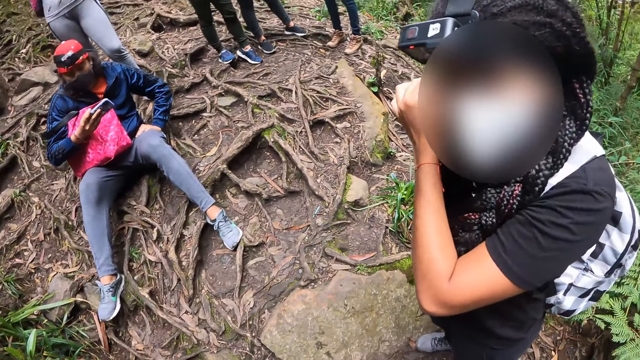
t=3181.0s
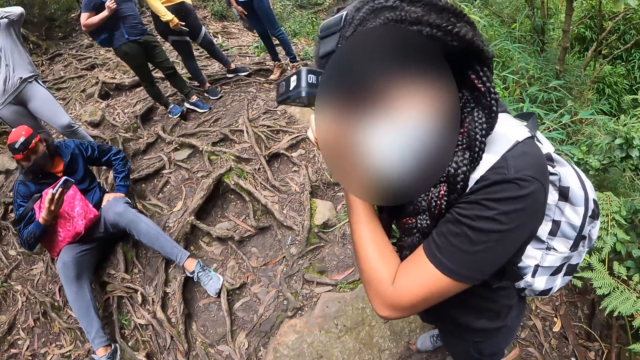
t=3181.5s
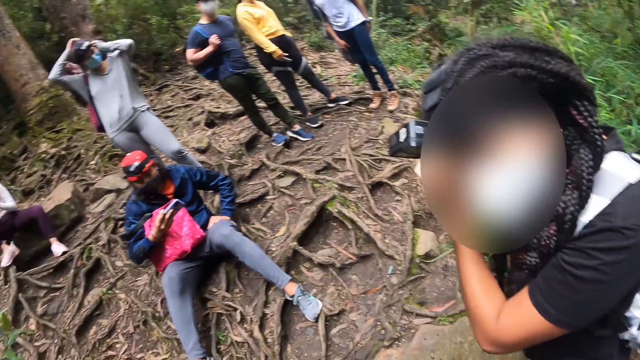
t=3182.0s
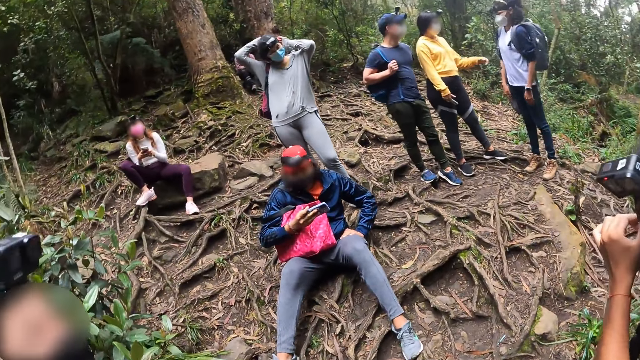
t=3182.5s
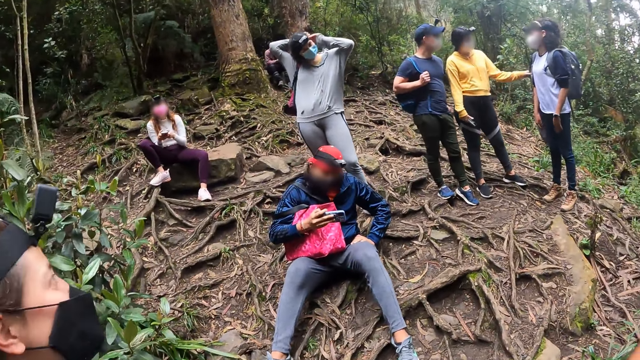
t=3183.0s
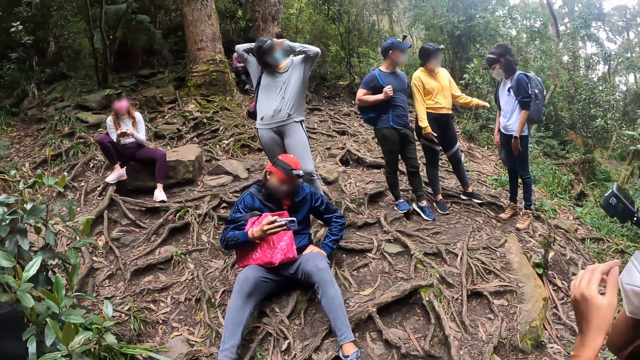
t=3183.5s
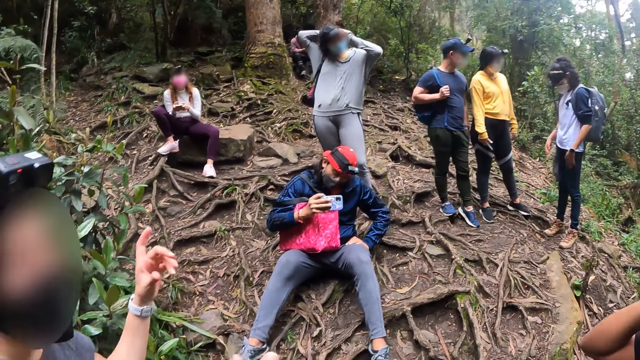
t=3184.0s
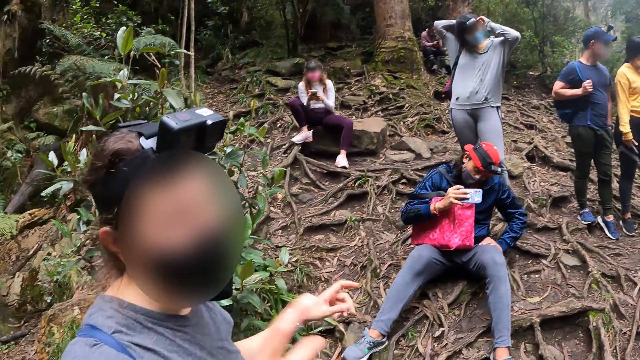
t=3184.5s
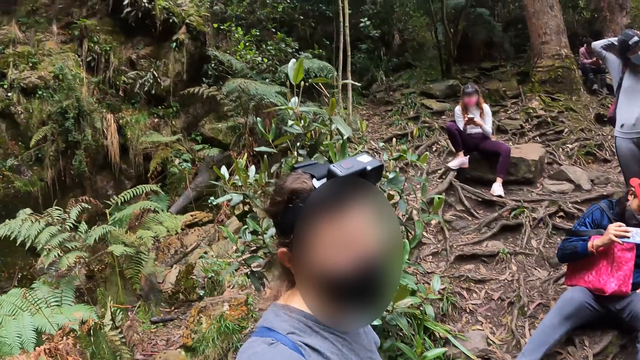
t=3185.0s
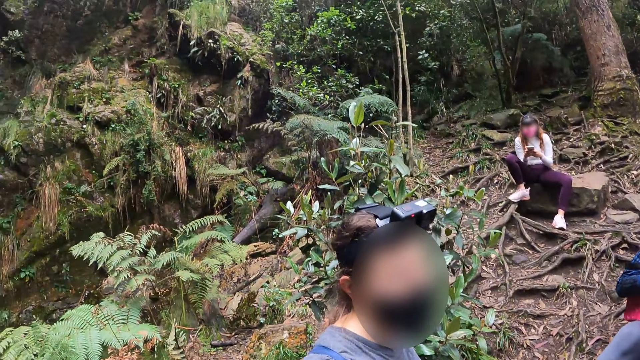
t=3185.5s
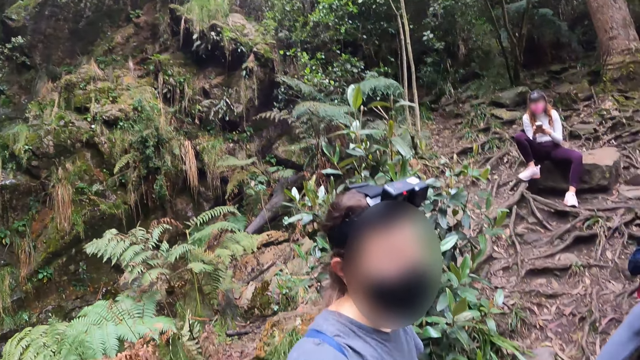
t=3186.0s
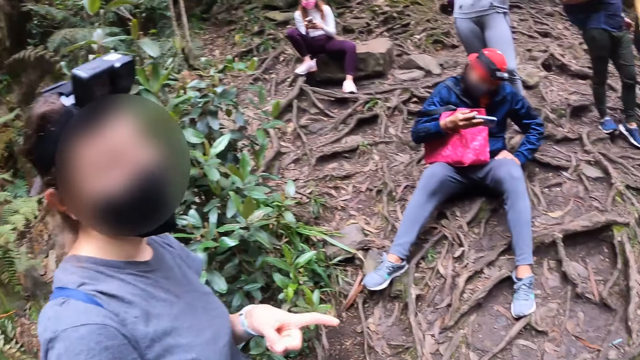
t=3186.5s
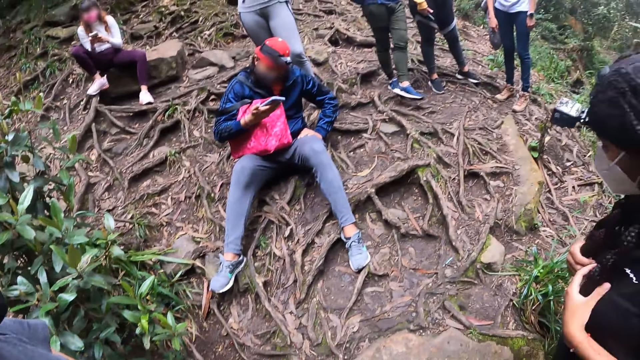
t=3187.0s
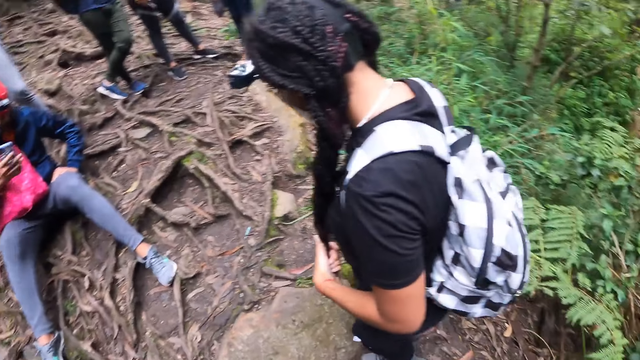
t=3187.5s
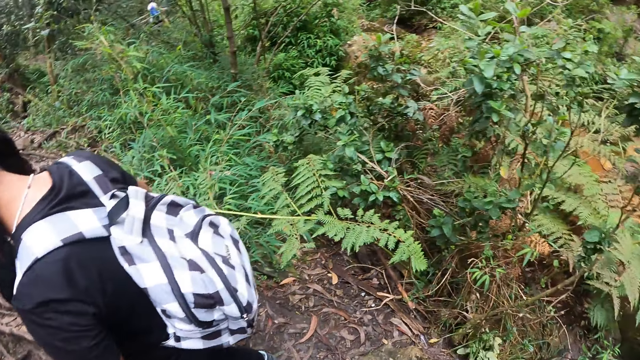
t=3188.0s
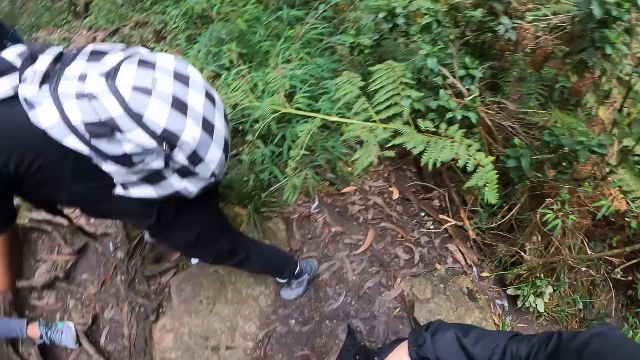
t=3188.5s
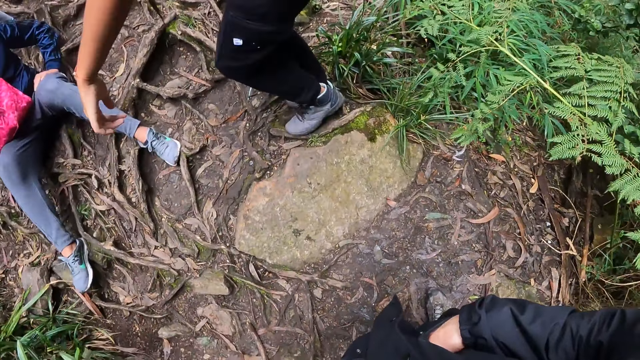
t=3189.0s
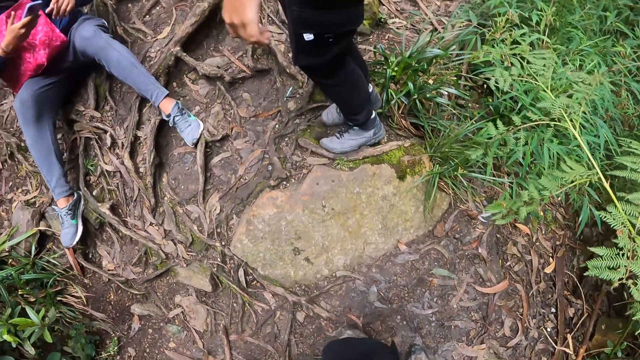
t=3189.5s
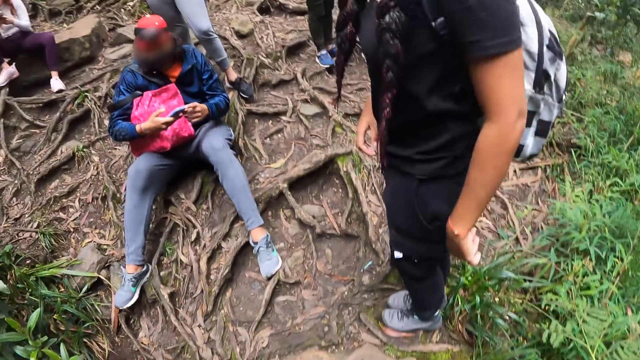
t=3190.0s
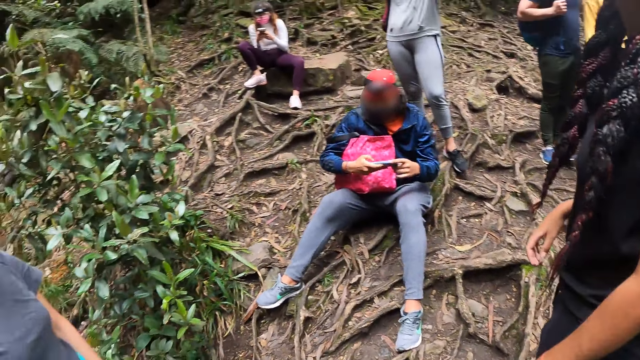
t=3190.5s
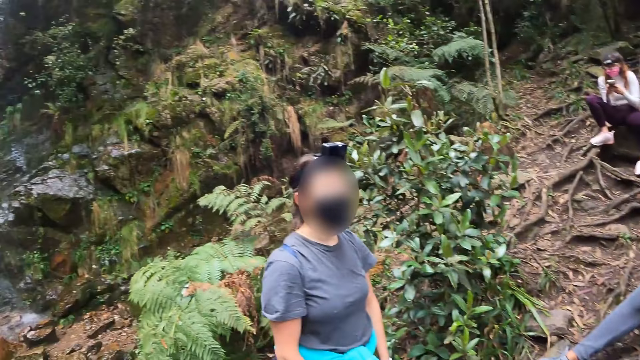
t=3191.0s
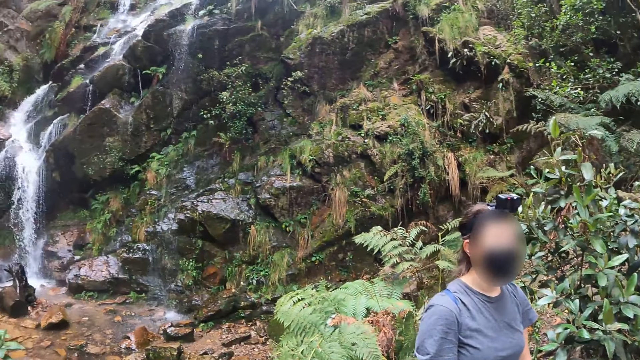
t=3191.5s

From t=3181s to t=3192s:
A woman adjusts a camera on her head with both hands. The woman interacts with the camera wearer. The camera wearer looks around.

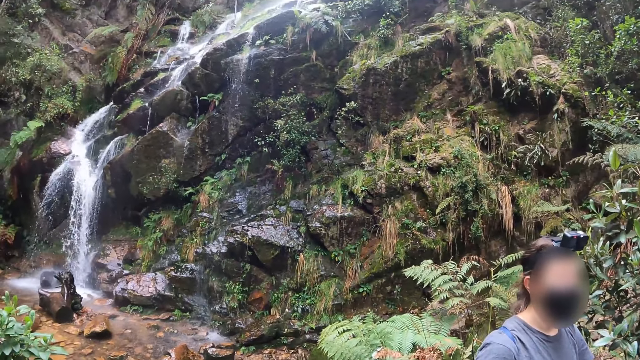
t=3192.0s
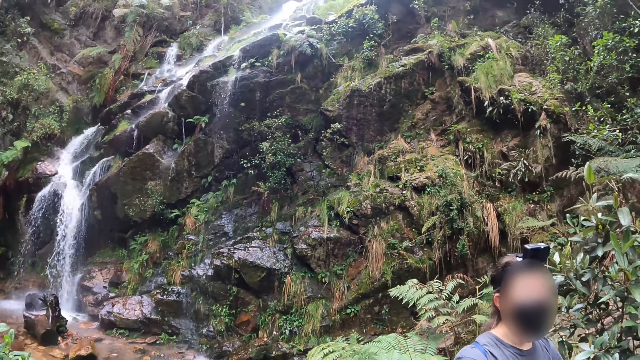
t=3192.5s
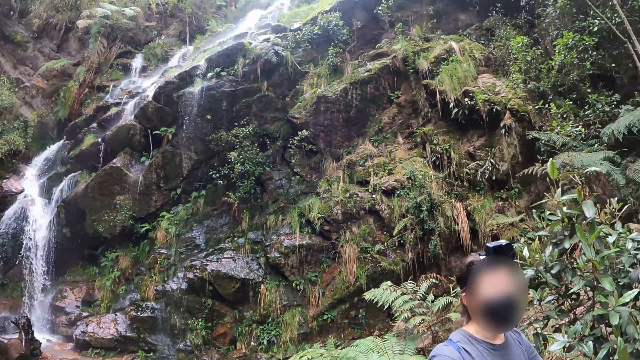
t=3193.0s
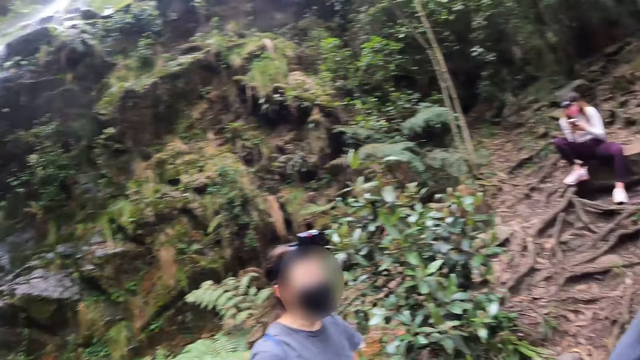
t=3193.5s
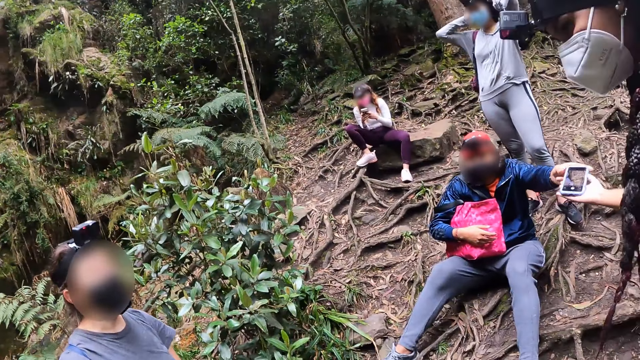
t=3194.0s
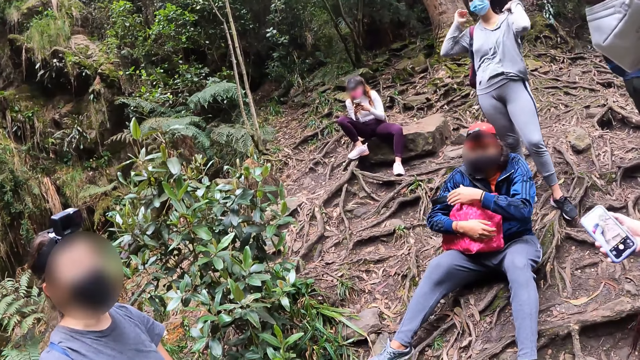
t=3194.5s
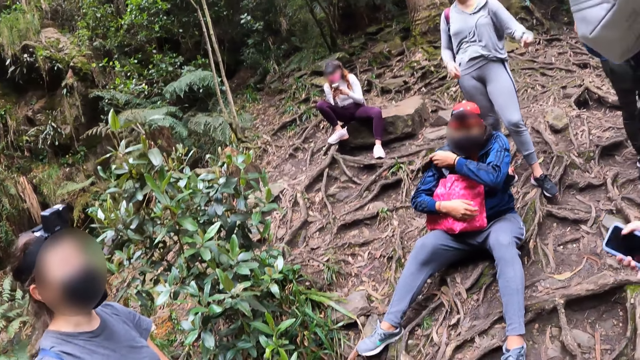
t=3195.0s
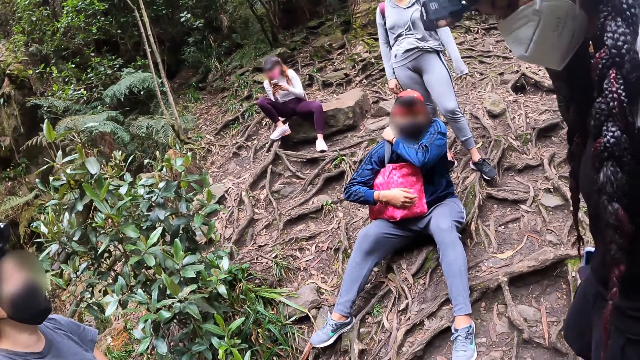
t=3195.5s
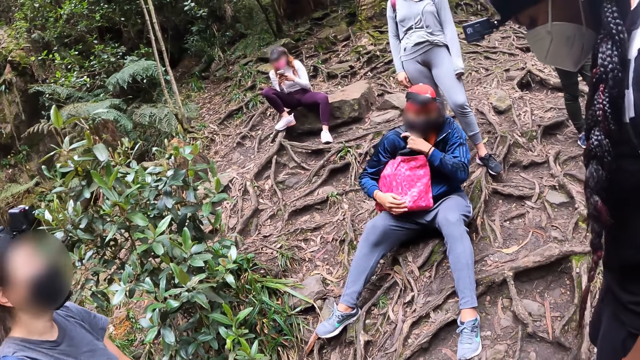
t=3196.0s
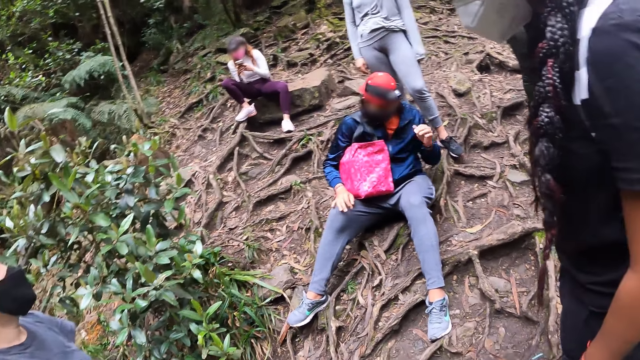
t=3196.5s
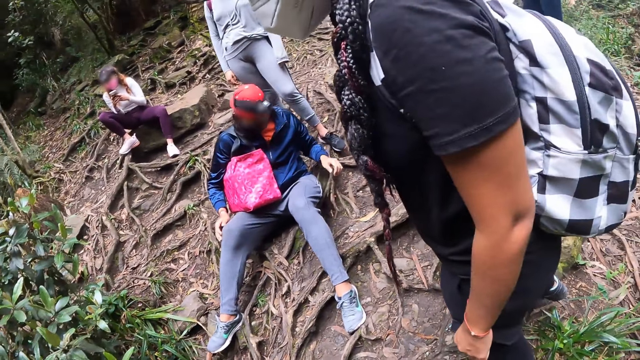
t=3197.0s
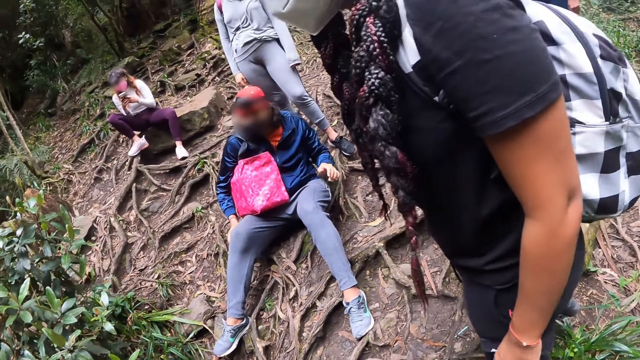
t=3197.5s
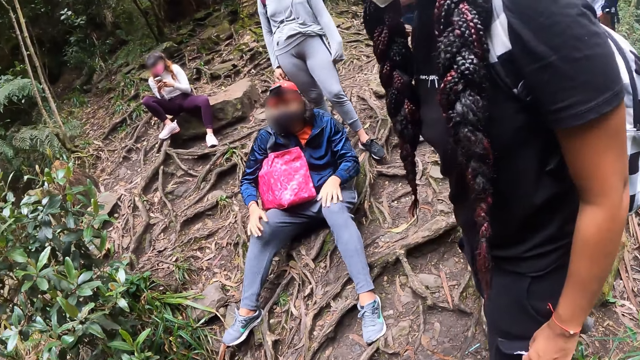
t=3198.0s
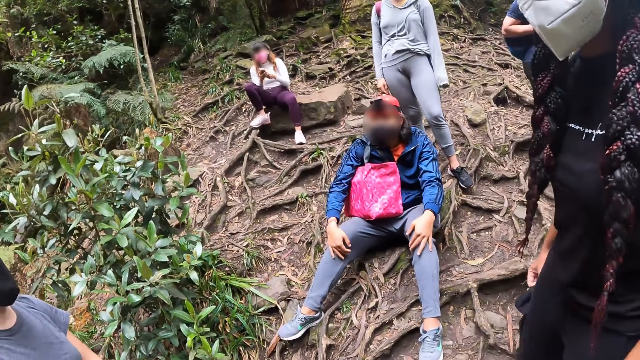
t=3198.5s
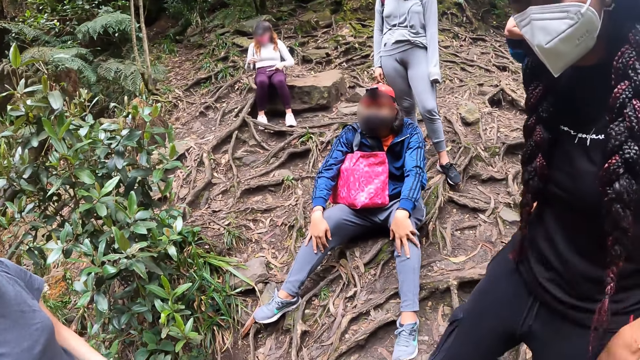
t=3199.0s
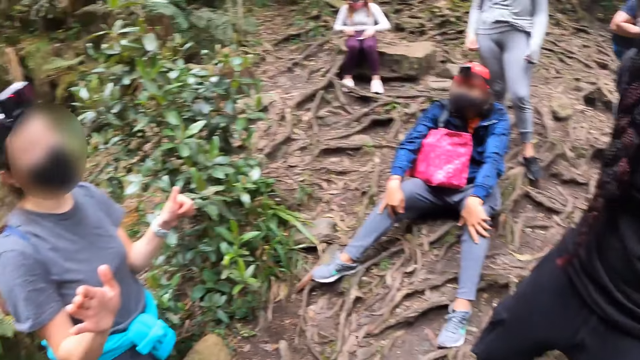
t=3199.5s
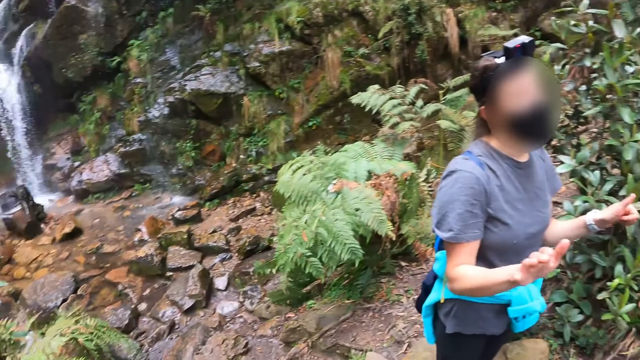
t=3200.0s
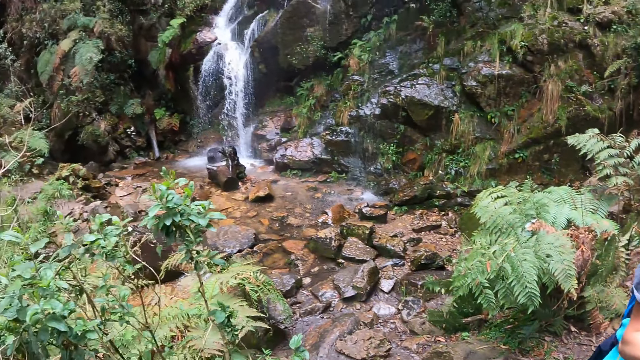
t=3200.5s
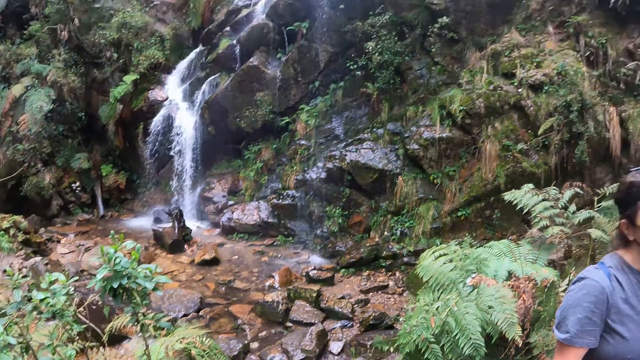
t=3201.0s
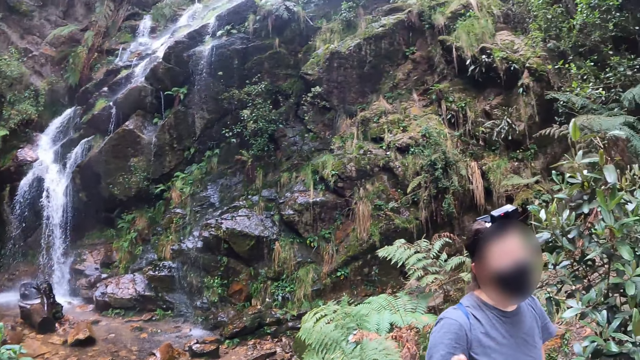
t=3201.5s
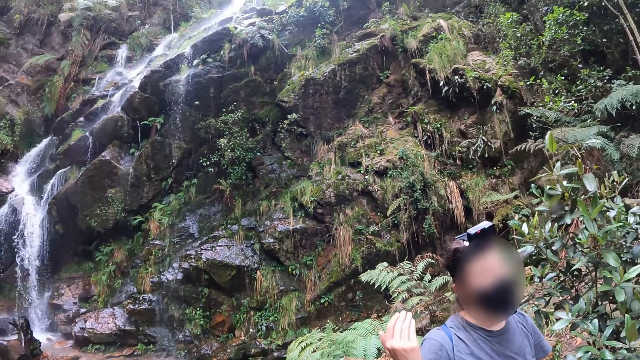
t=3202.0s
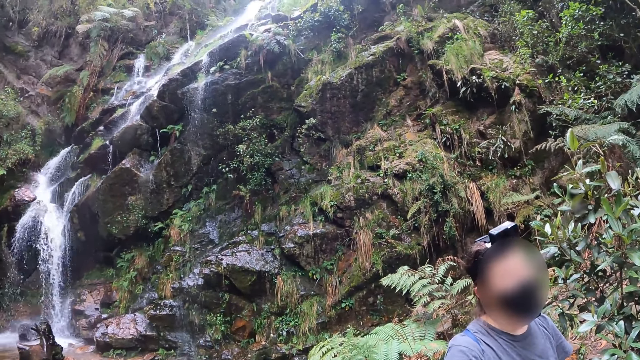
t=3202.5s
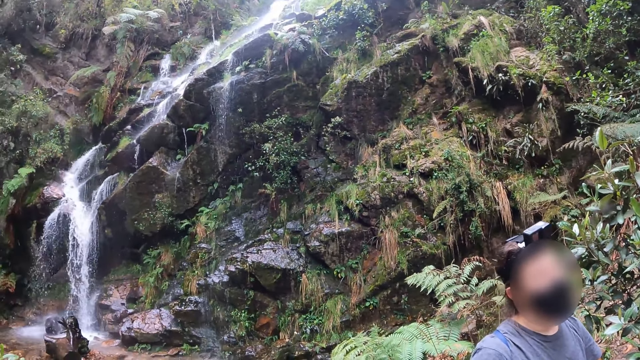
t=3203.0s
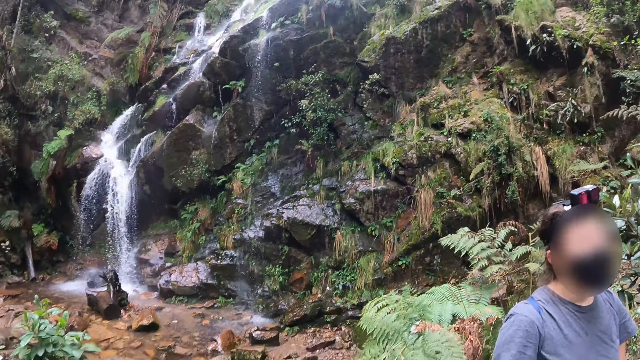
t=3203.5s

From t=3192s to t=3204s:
The man passes the phone to the woman with his left hand. Another woman gestures with both hands.
